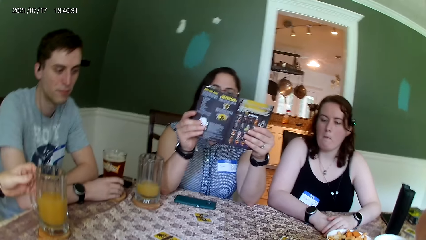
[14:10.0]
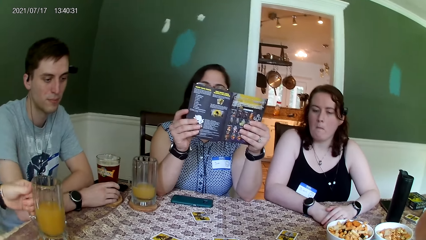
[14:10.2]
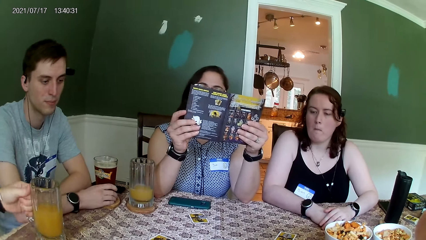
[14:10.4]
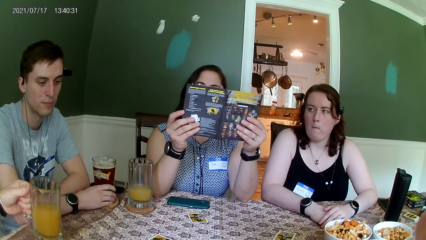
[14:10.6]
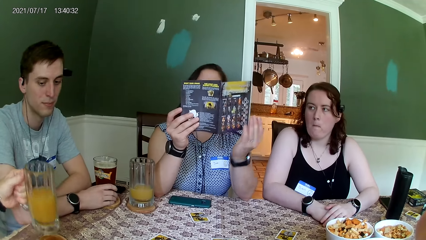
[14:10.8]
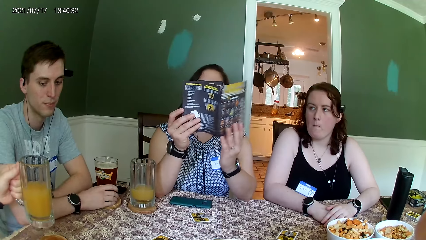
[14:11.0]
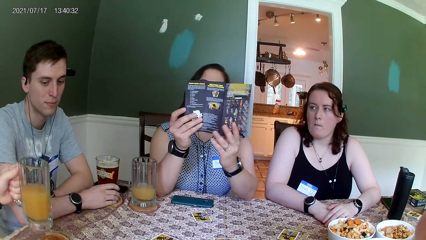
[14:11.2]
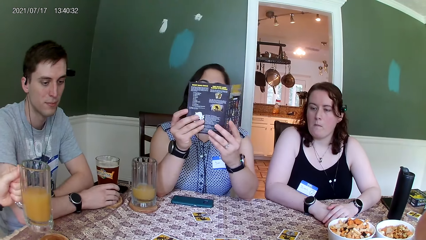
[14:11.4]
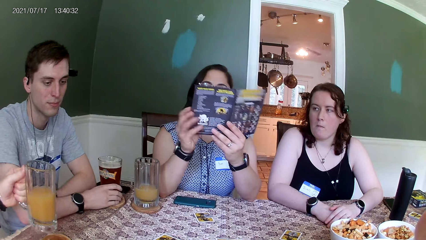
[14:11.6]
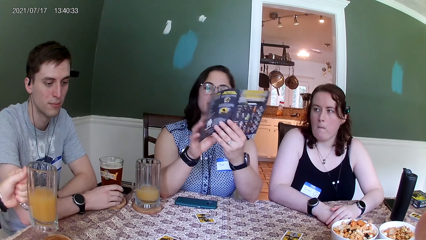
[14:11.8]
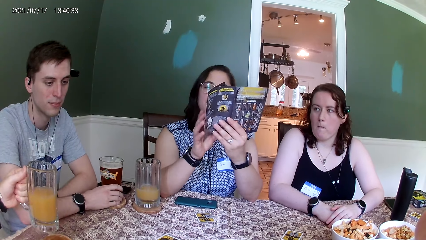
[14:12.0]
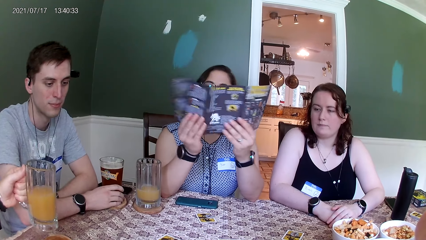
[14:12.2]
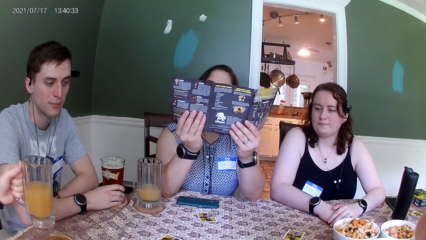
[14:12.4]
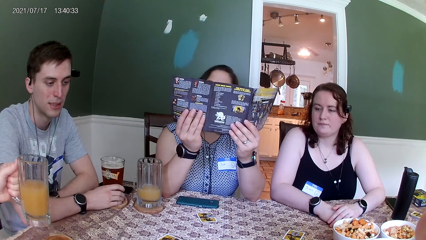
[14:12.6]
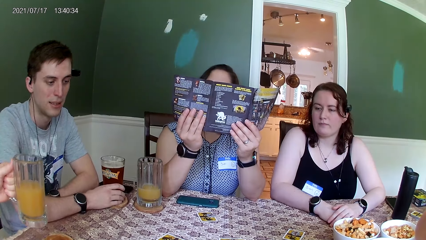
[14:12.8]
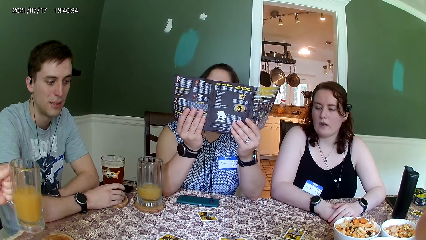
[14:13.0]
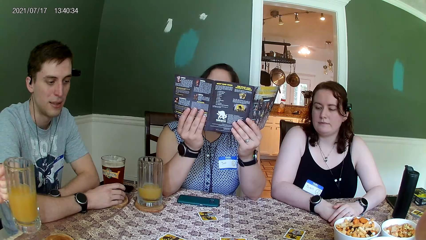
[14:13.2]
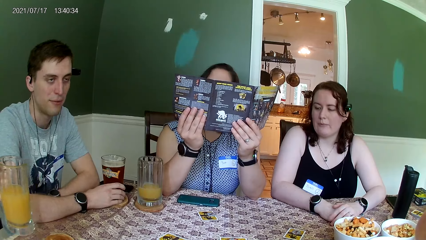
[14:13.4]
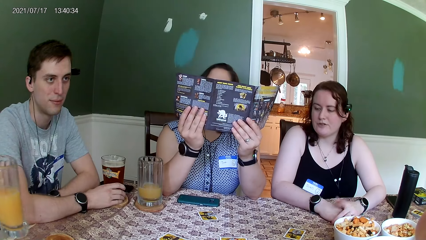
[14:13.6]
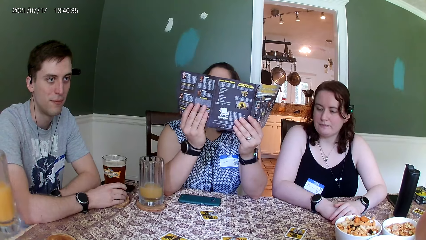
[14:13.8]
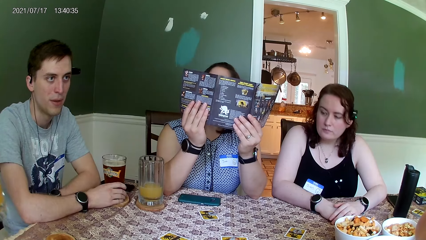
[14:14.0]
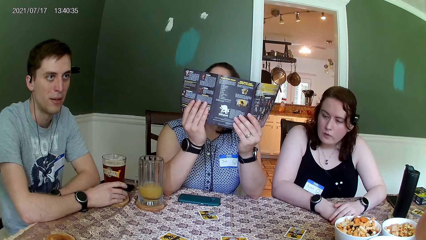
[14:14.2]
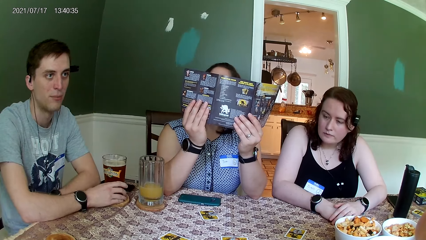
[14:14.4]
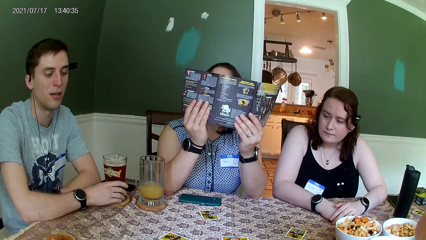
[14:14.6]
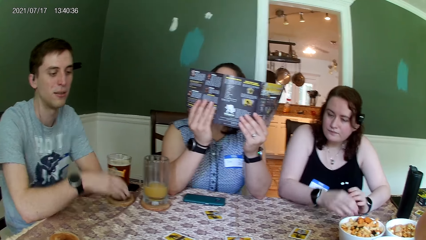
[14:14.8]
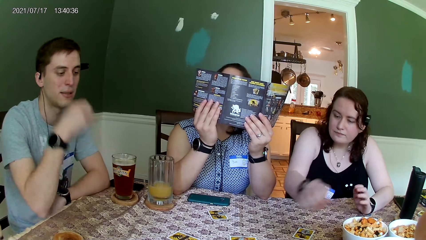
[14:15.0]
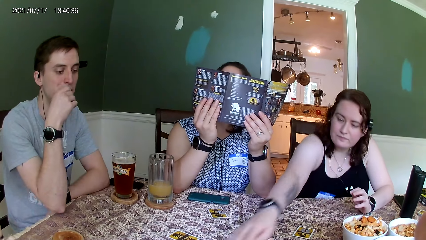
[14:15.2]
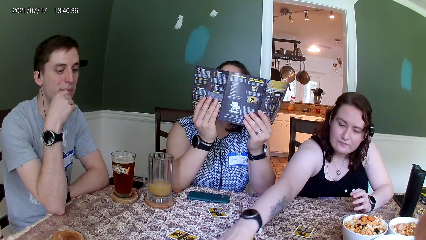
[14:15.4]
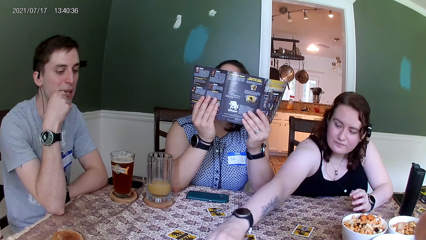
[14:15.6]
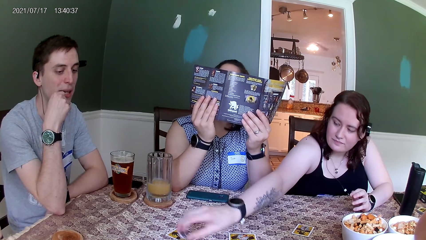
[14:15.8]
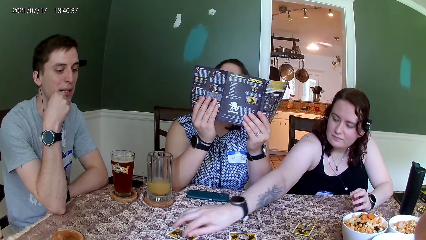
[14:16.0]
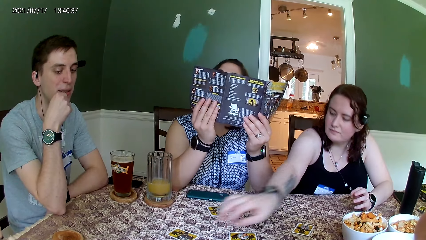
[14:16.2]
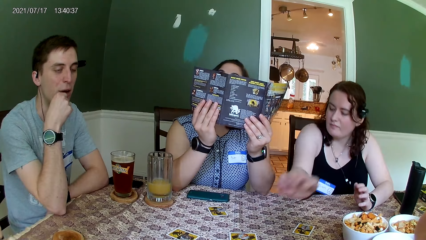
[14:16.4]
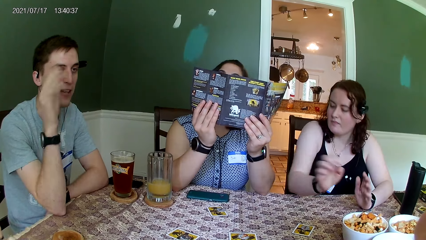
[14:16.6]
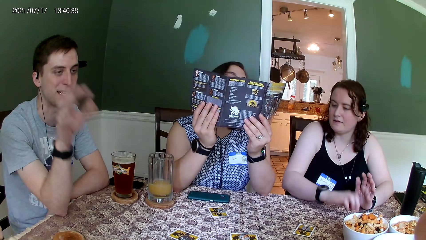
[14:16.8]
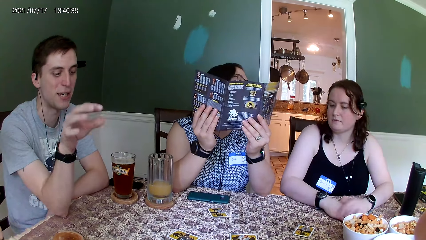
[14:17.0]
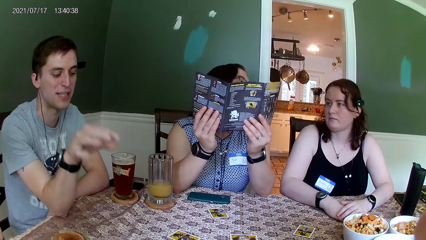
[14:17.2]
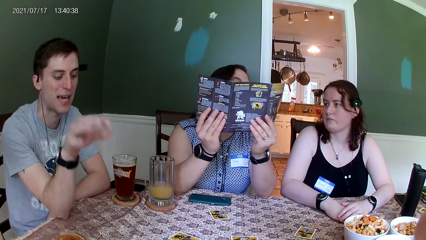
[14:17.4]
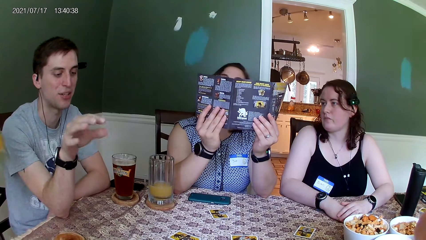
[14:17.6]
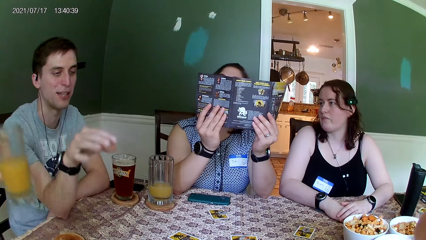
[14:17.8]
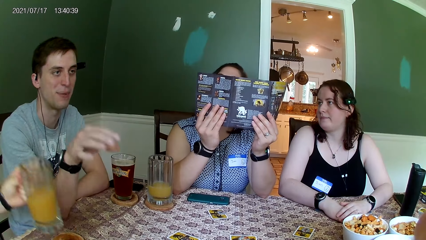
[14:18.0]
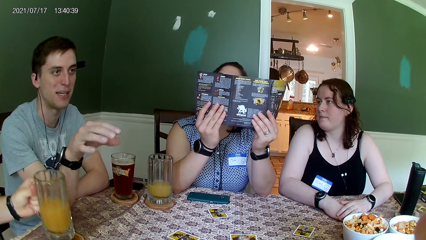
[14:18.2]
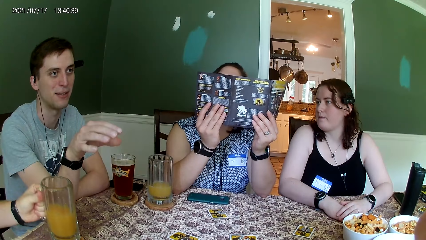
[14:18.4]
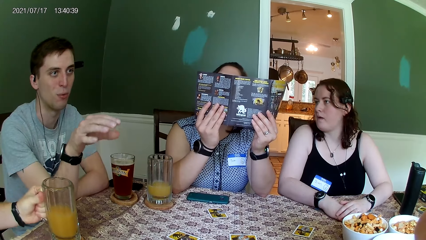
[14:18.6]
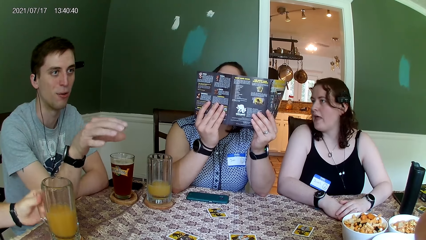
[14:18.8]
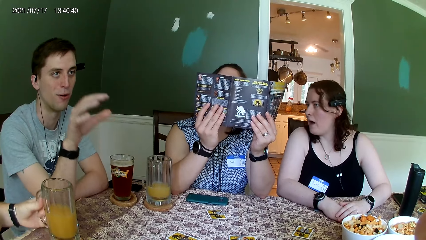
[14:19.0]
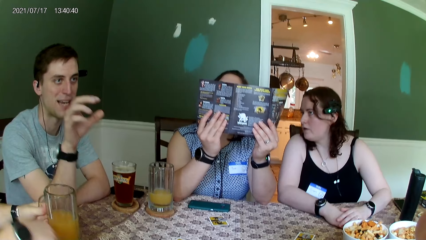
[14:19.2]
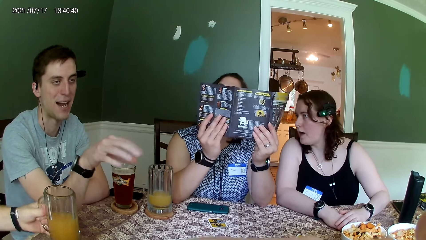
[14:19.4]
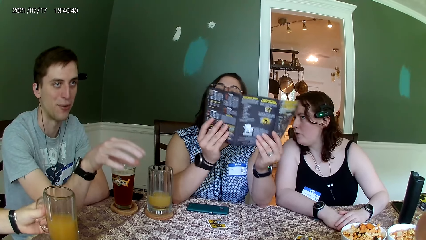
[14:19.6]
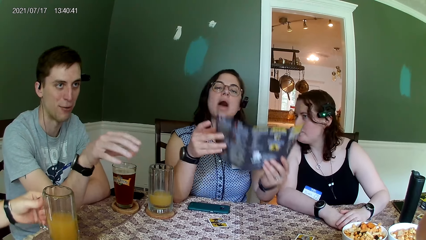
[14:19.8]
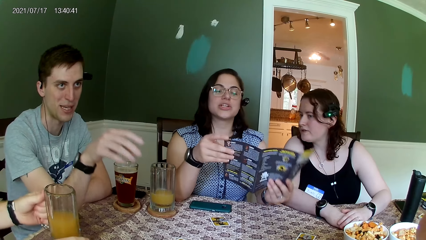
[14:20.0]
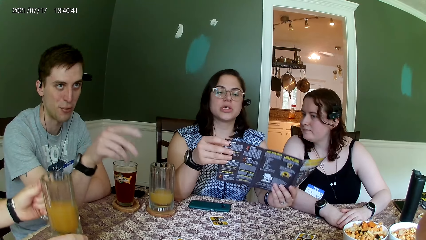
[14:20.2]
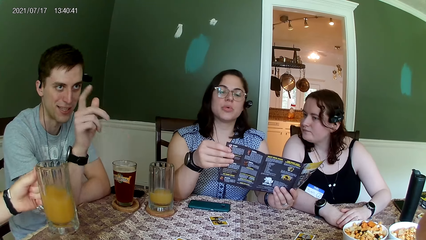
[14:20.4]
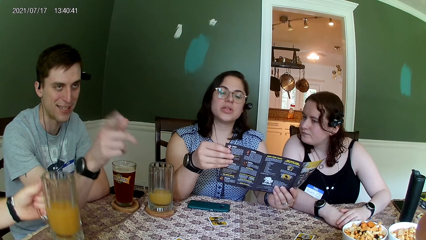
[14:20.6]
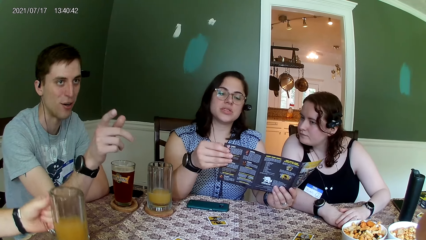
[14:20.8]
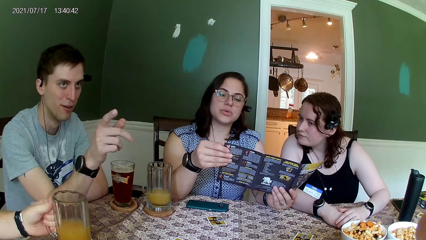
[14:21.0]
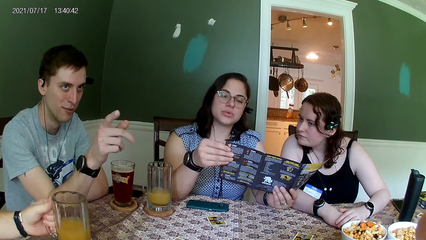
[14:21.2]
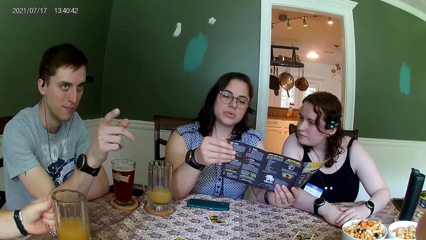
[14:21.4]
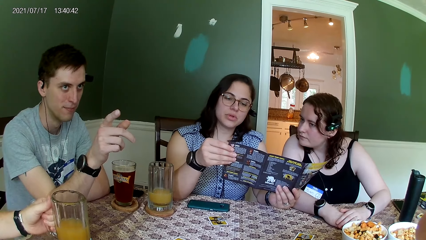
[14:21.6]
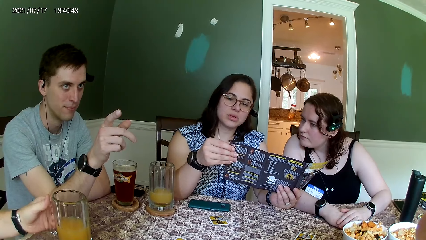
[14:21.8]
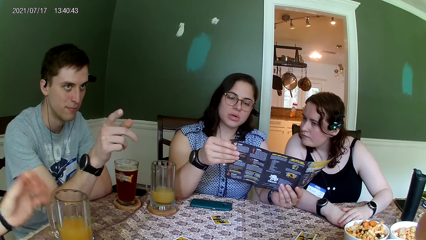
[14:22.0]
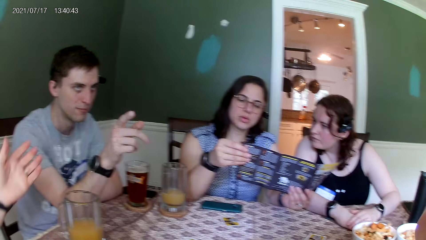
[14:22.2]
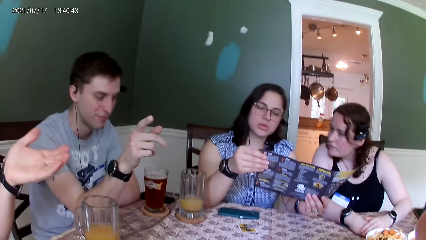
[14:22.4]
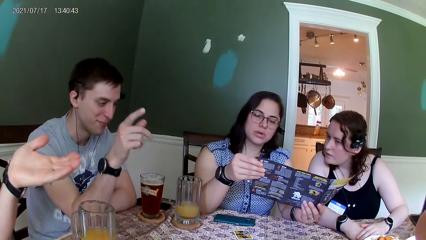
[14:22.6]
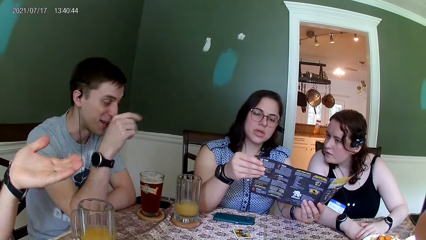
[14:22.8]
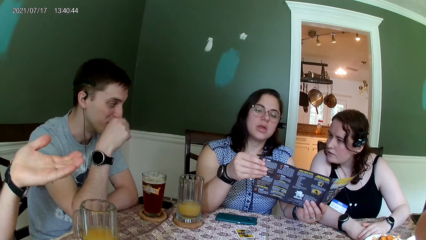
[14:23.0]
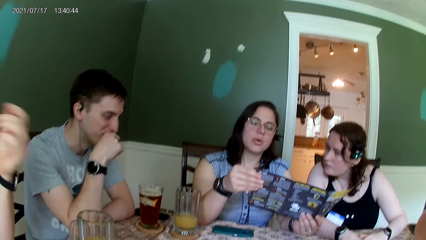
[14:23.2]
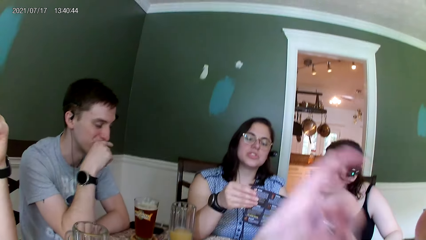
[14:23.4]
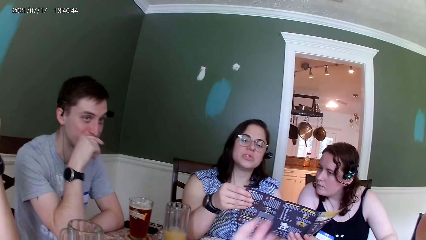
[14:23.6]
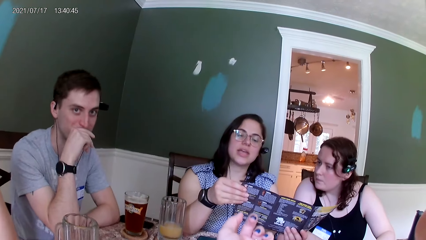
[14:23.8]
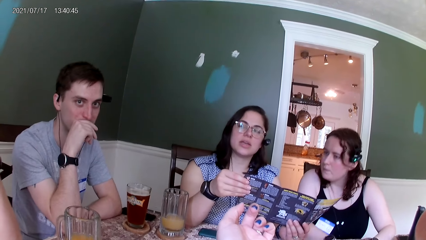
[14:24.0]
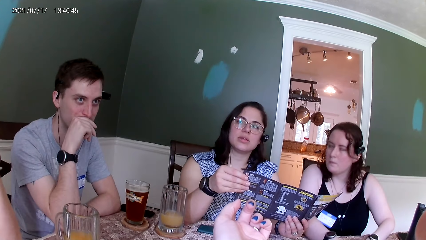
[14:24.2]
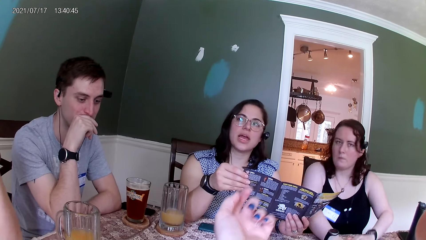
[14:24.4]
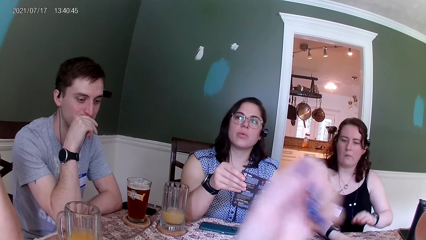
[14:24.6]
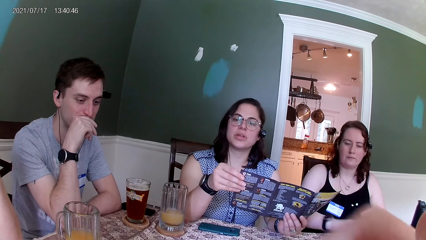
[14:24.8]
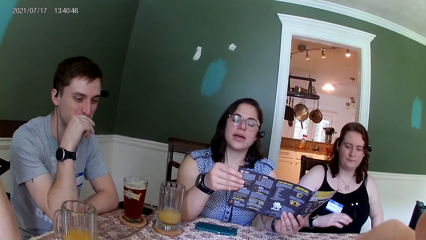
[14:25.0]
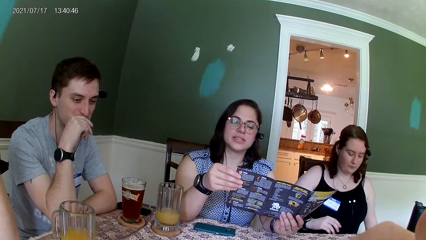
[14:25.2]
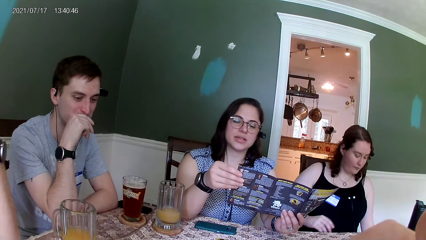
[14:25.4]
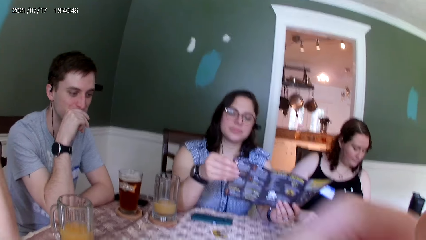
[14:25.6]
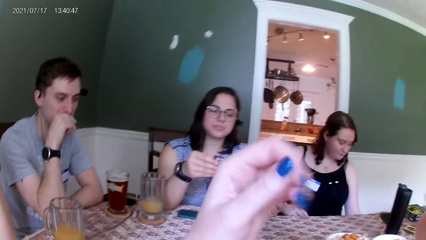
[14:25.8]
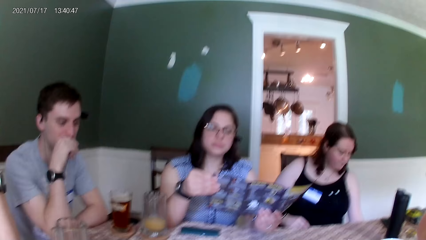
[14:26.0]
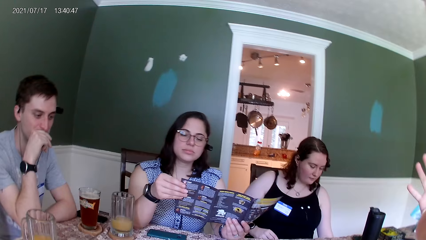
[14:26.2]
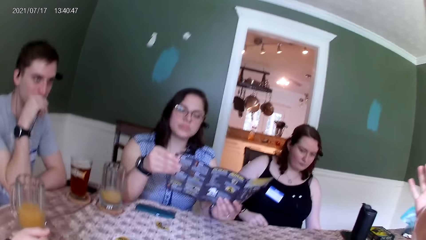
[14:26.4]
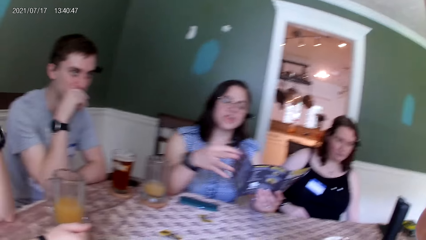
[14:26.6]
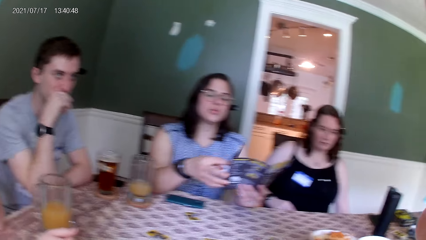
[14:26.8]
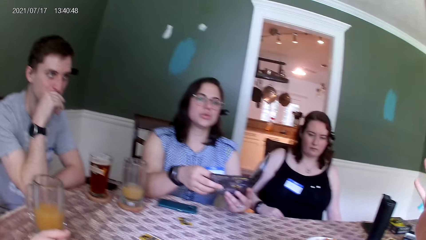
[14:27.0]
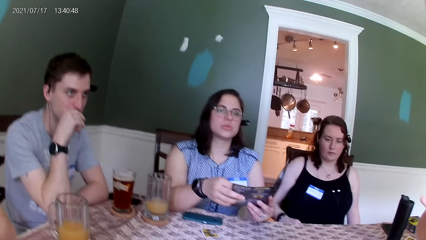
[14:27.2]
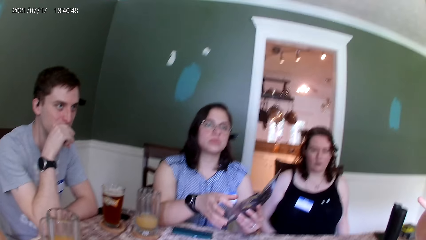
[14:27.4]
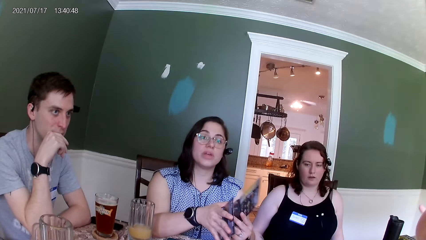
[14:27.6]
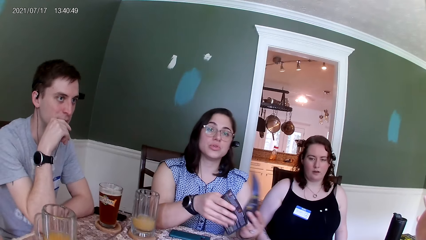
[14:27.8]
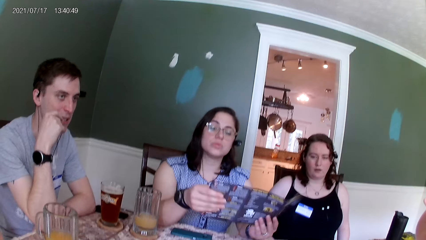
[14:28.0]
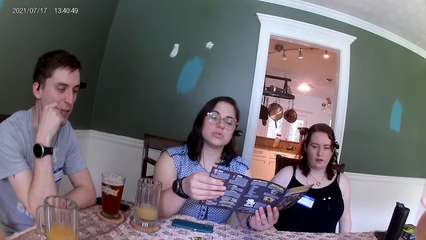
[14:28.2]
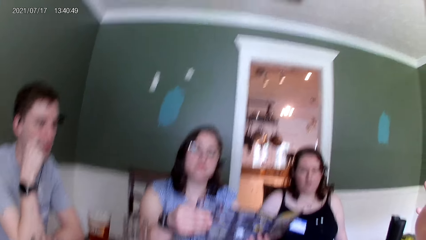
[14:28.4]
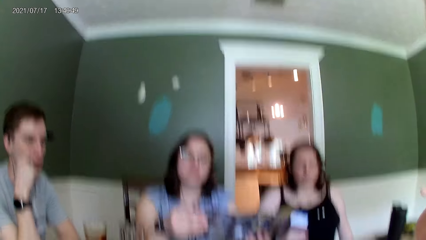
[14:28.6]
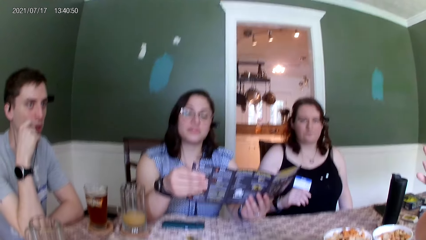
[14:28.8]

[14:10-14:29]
The woman opens the paper with both her hands. The man picks the glass cup from the table with his left hand. Another woman places a chip in her right hand on a card on the table. The man places the cup in his left hand on the table. The man picks the glass cup from the table with his left hand. The man places the cup in his left hand on the table.
